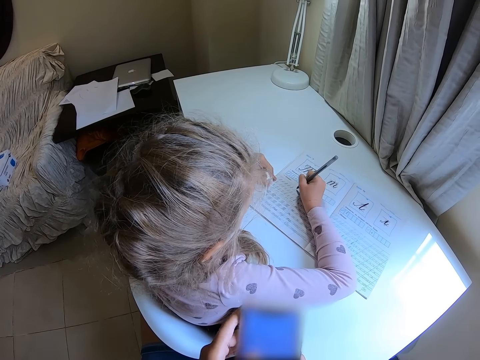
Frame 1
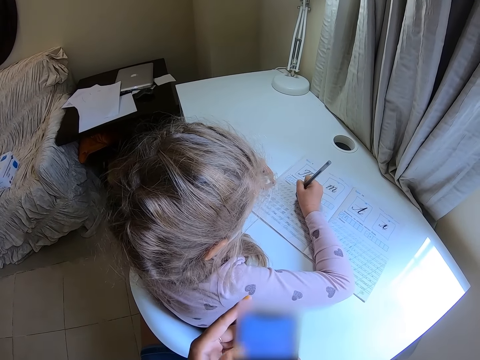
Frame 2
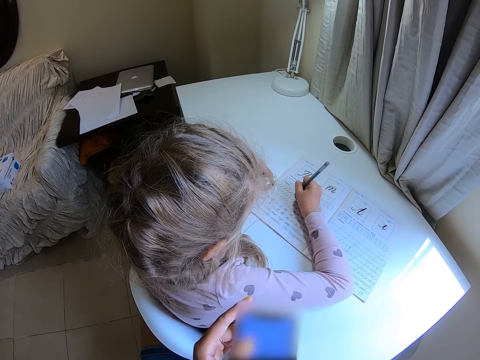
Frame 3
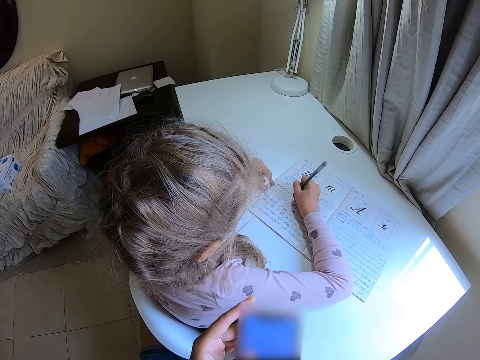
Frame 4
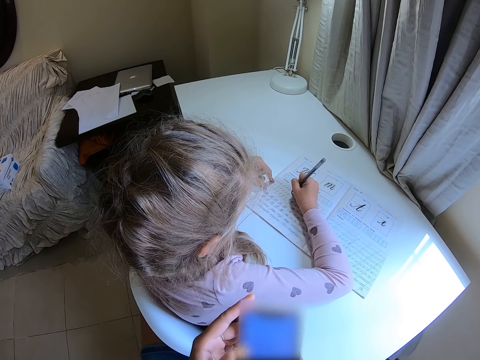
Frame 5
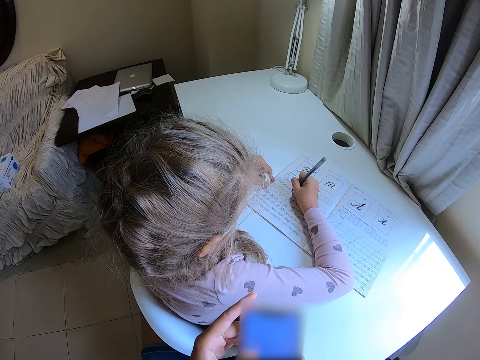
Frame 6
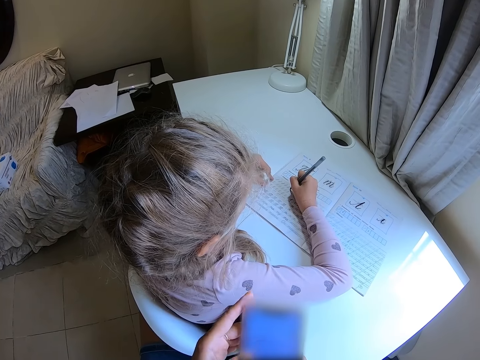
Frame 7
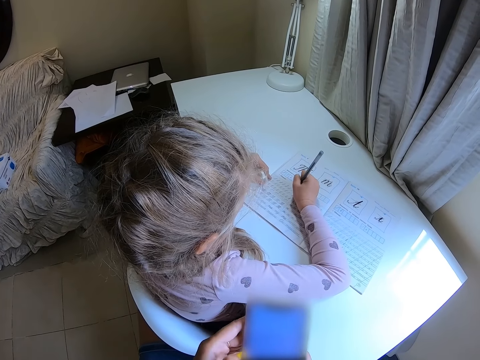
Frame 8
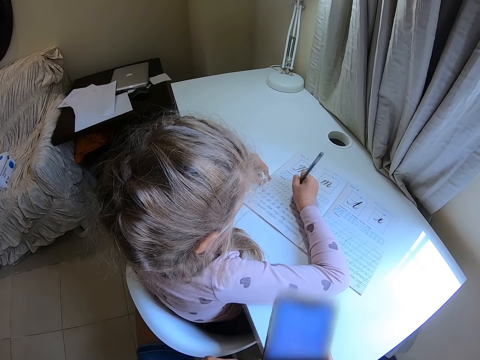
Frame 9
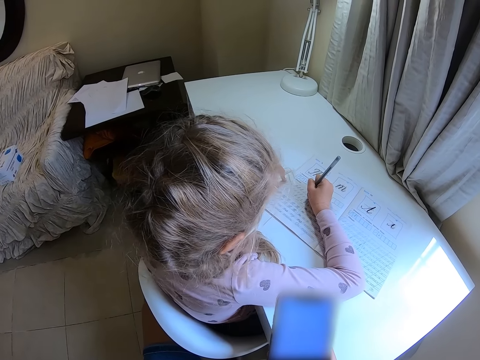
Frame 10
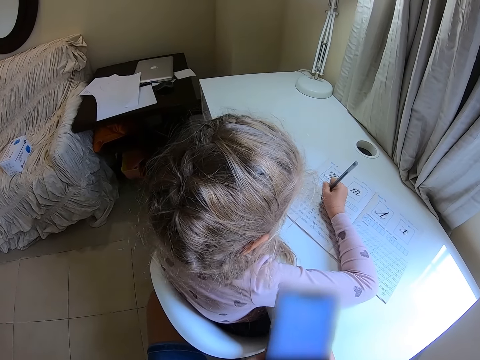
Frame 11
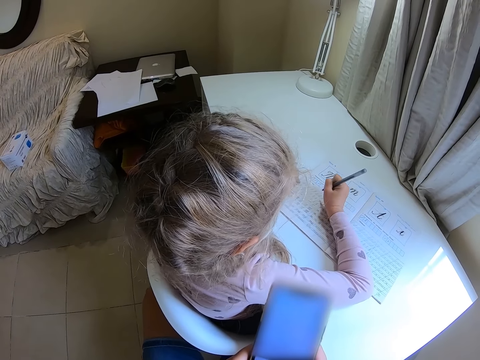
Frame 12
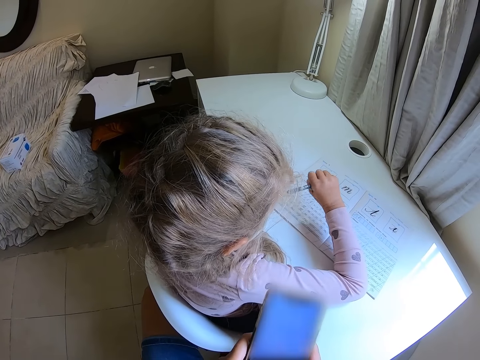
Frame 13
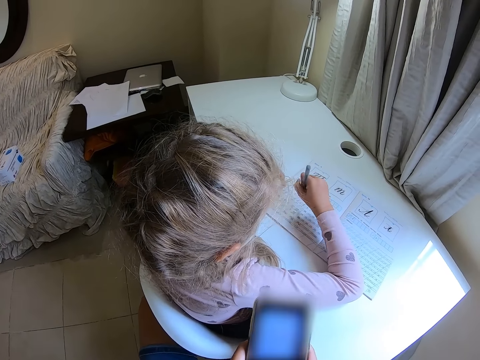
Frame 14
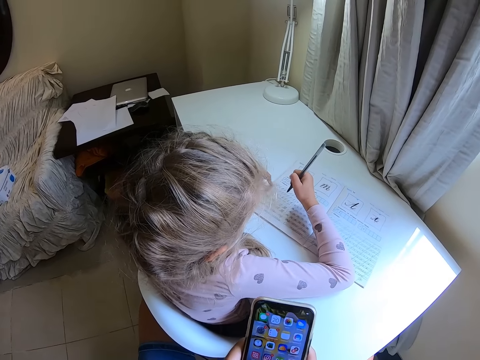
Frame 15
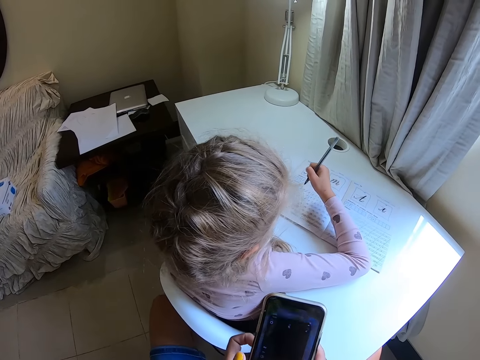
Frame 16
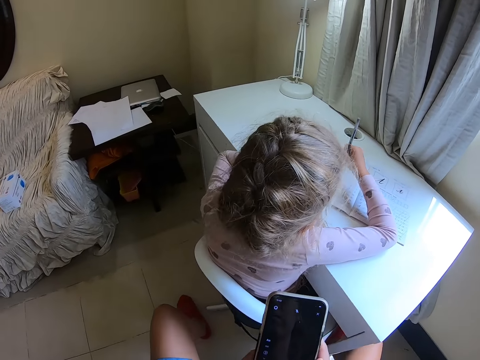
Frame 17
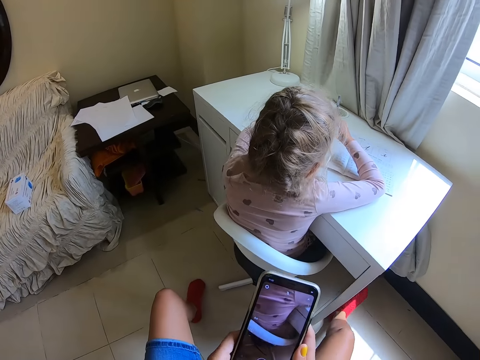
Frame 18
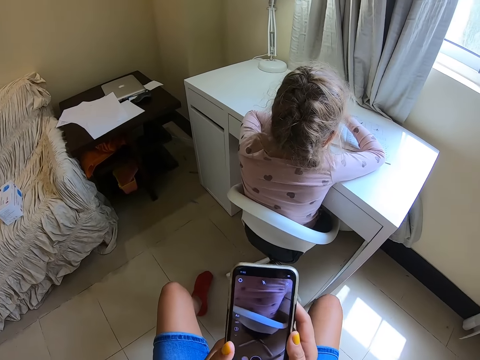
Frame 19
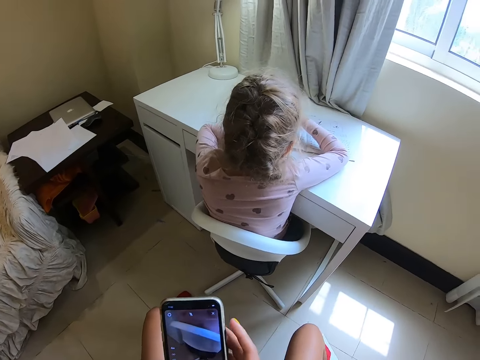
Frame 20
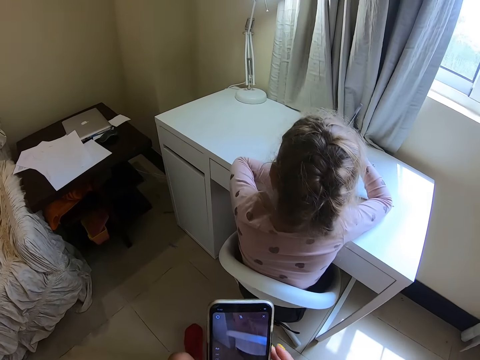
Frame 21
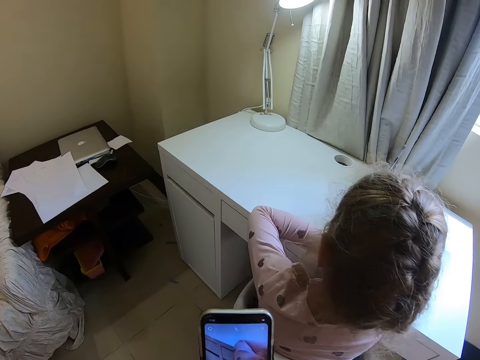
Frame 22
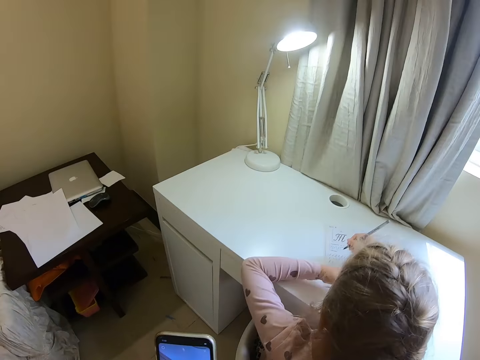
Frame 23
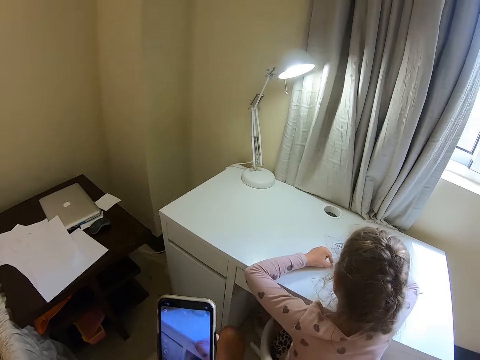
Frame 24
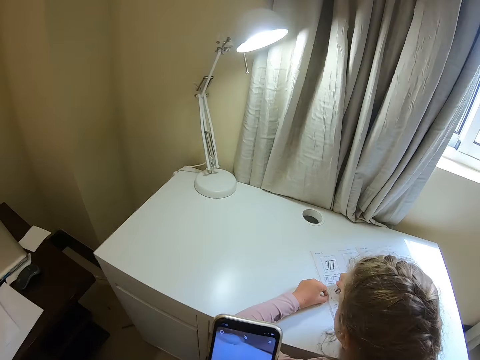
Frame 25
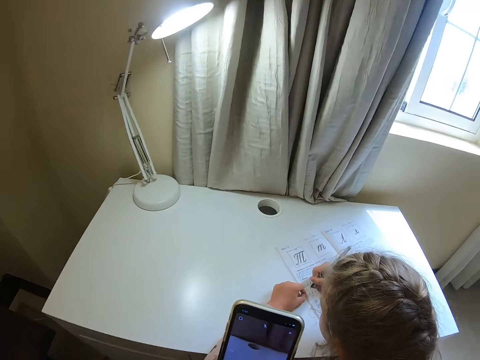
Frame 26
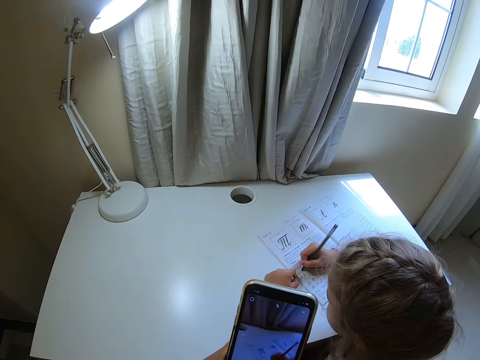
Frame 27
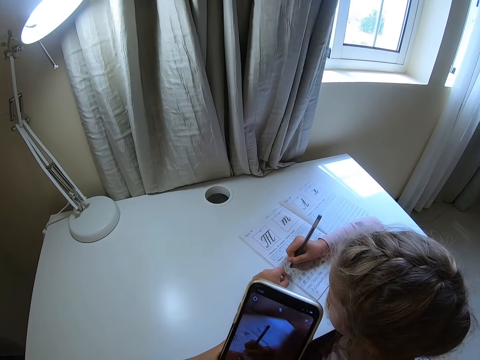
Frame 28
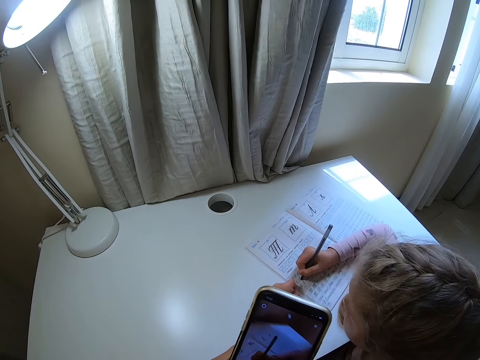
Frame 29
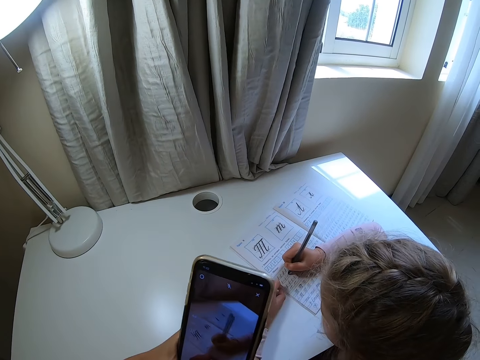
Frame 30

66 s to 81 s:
A child writes on the book. The child lifts a pen. The camera wearer records a video and moves around. The child writes on the book.

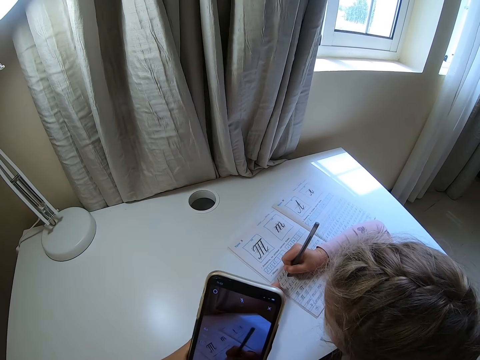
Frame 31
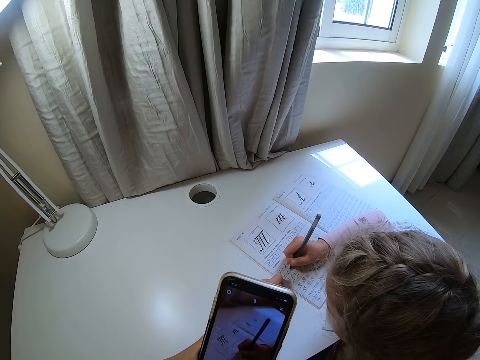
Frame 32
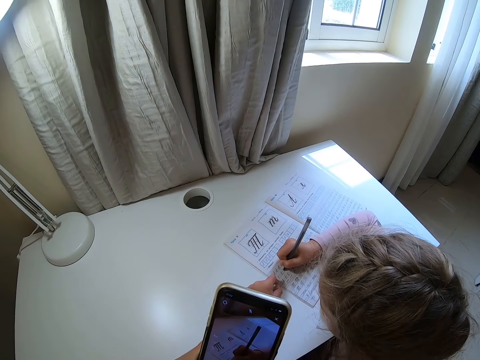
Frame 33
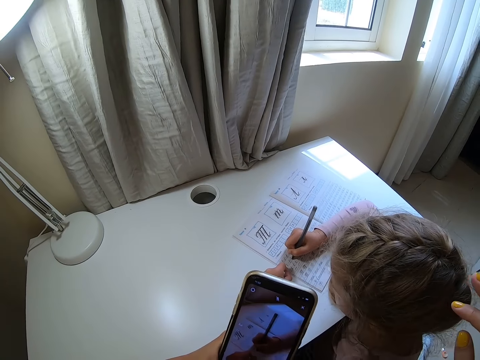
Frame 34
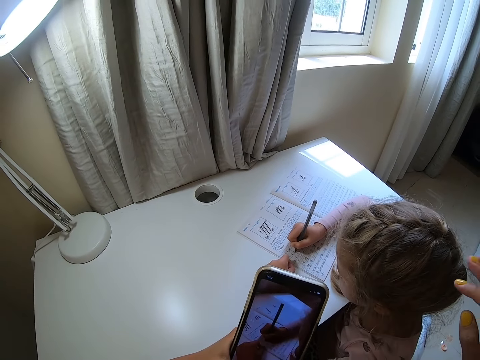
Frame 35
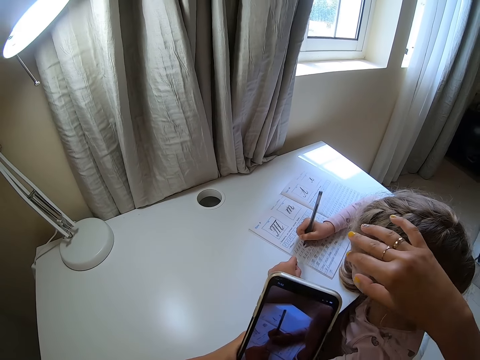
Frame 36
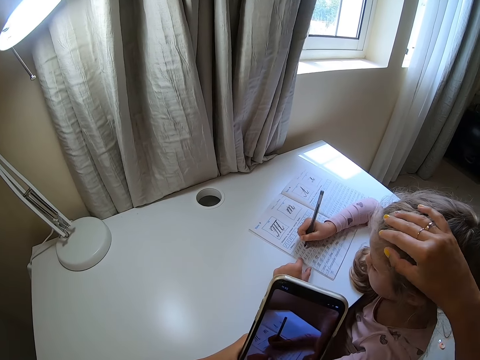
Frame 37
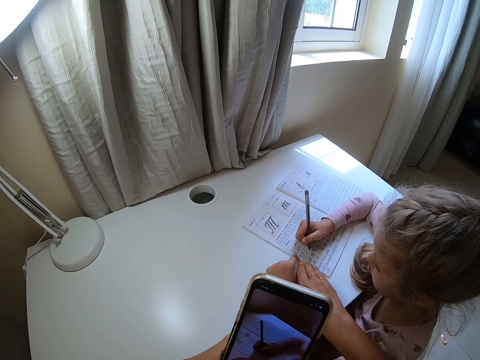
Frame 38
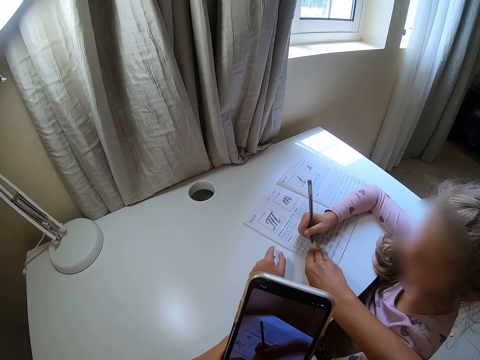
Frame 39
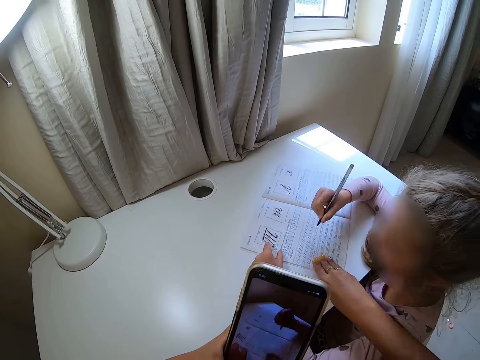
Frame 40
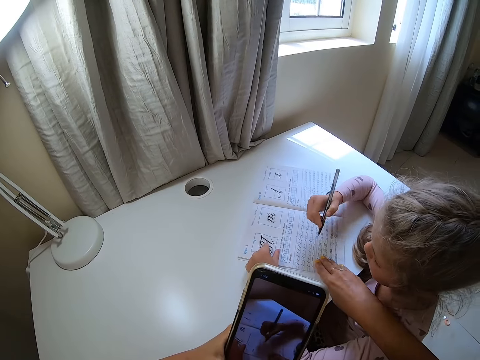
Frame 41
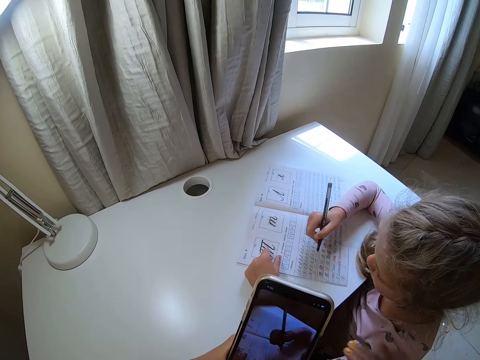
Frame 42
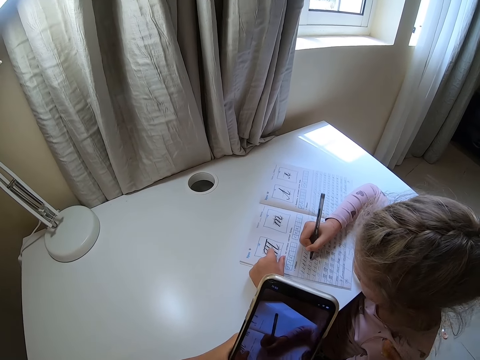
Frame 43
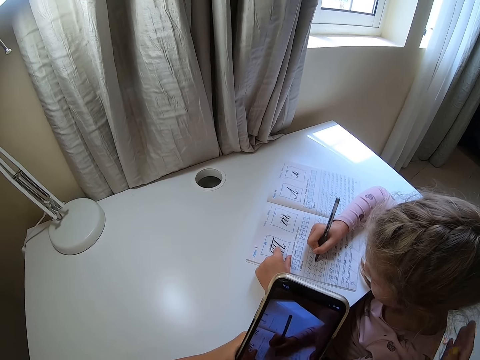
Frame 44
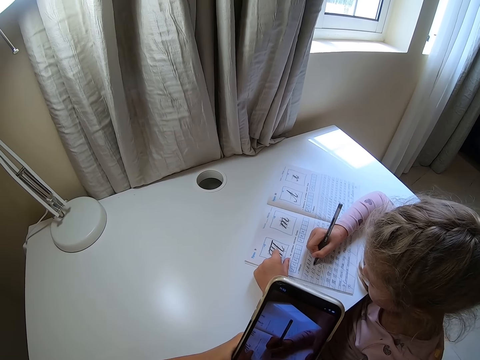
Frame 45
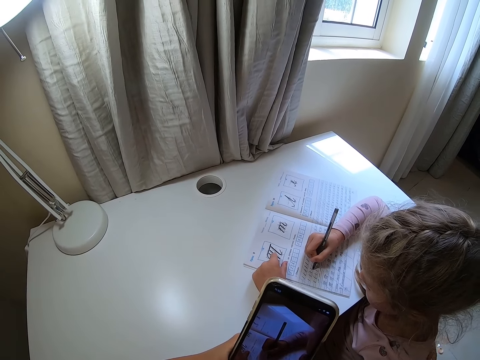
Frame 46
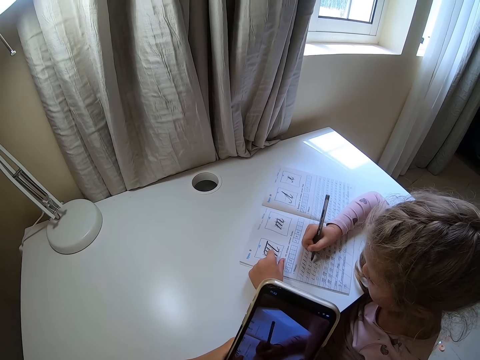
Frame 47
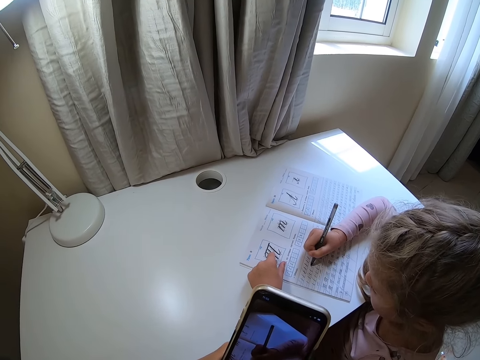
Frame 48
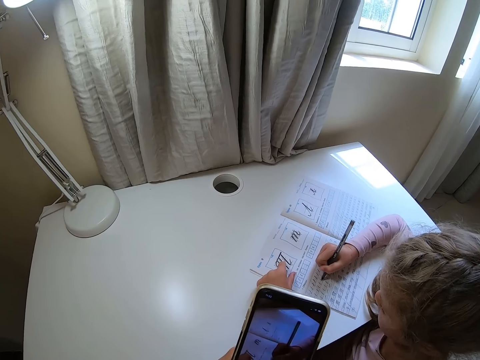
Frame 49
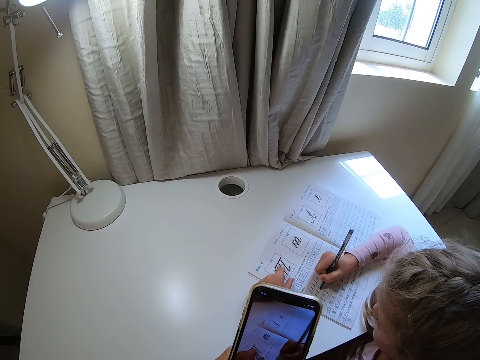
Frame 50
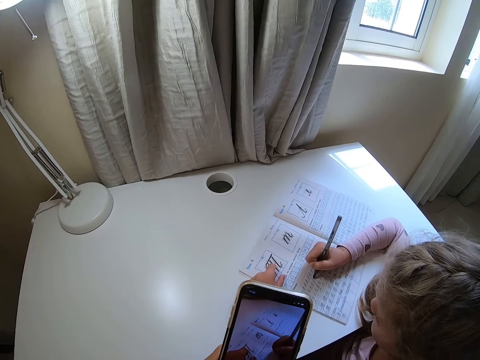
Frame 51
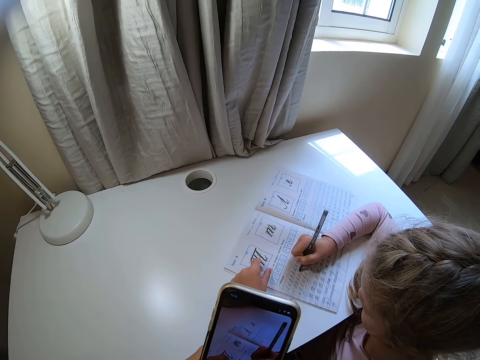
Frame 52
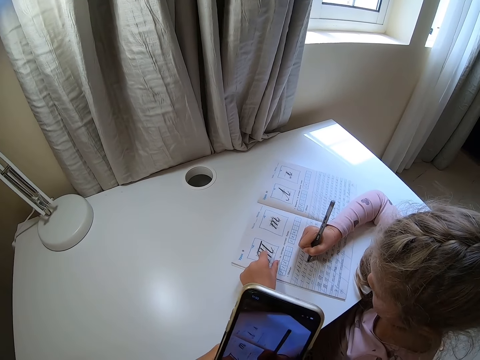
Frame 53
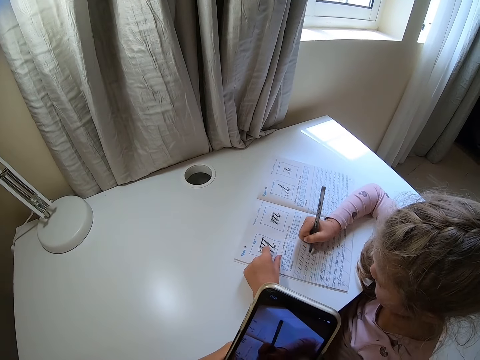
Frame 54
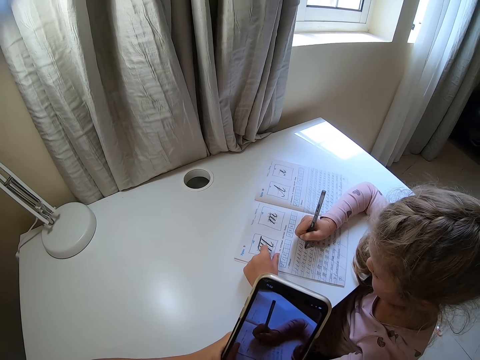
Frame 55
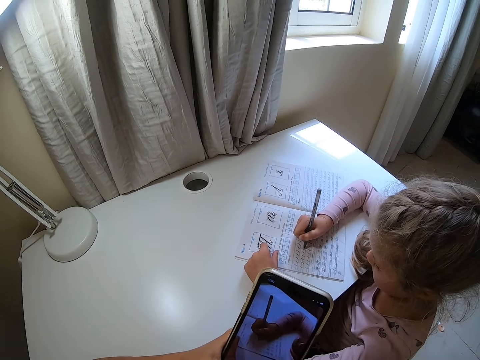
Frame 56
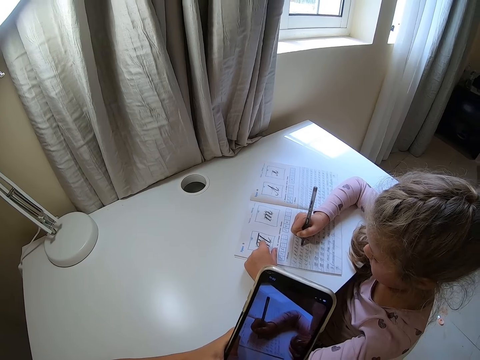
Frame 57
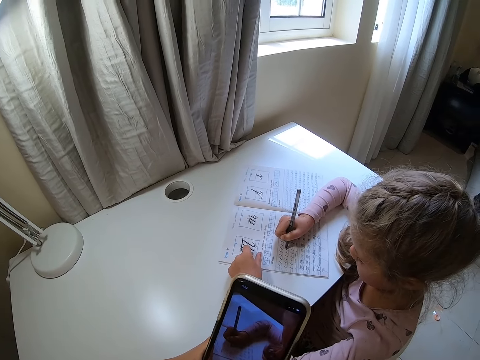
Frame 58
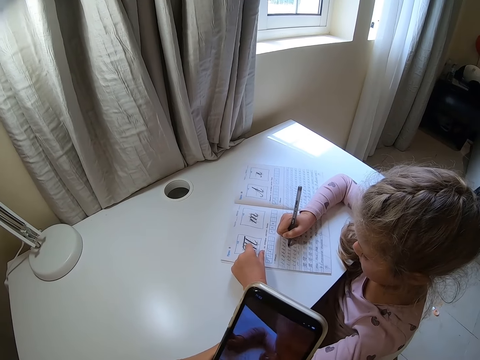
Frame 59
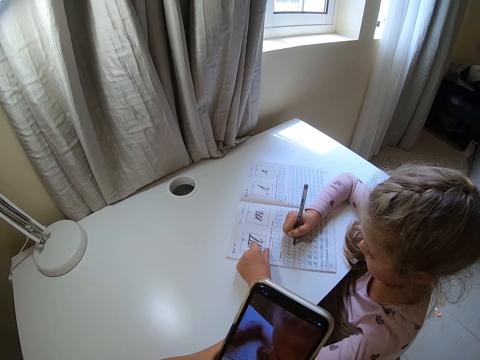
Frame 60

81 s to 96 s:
The camera wearer moves a hand. They touch a child's head. They hold the child's head. They touch the book. They move the book. The child writes on the book. The camera wearer holds the child.
